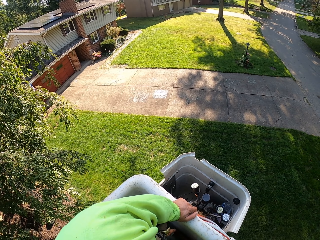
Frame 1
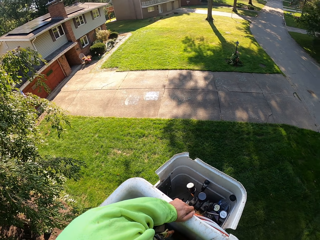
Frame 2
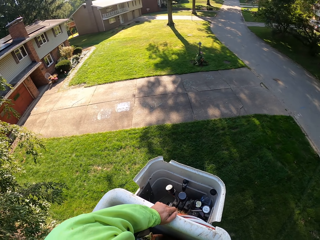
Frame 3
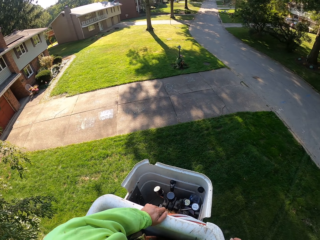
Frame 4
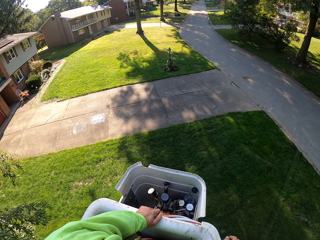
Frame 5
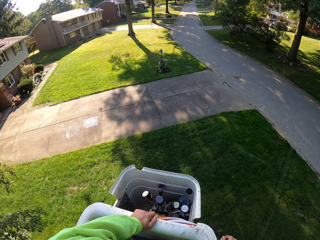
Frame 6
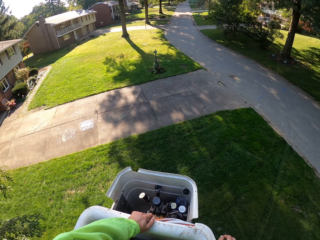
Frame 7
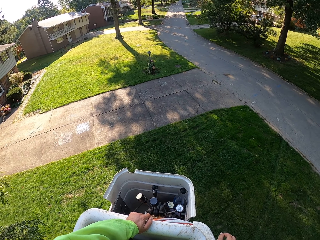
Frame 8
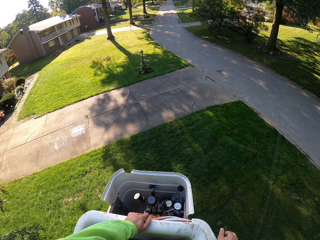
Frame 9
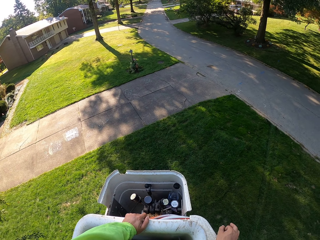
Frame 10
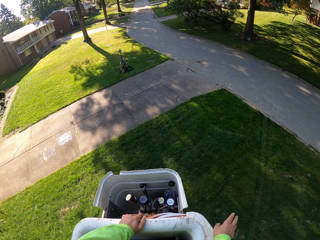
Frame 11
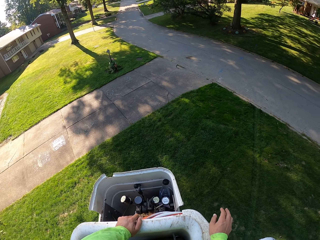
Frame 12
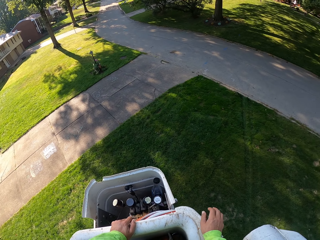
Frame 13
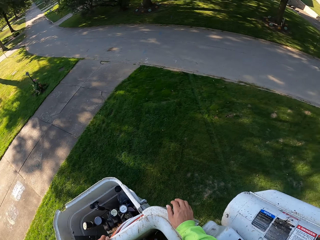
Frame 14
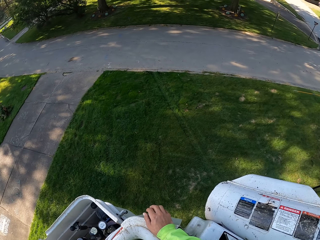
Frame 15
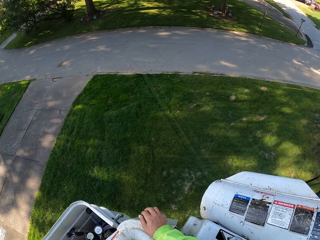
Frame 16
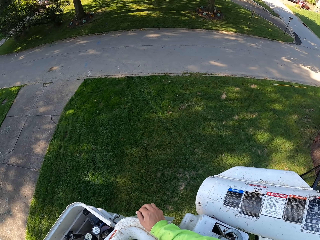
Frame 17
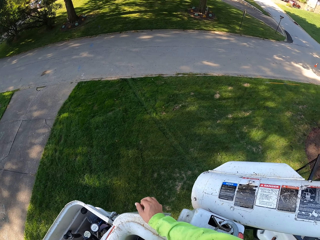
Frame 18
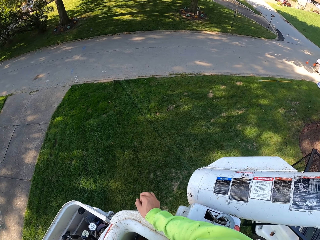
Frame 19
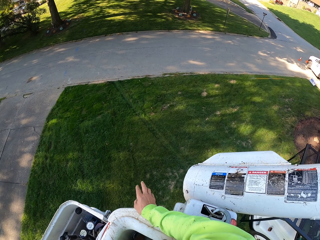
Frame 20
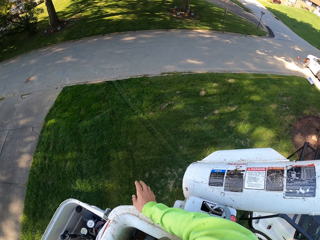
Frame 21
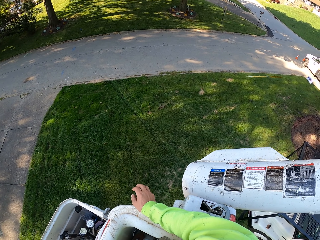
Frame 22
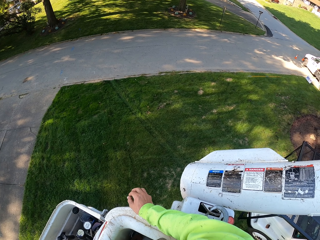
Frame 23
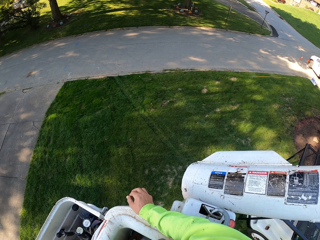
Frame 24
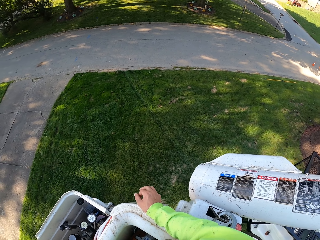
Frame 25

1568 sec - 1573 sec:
The camera wearer looks around.
